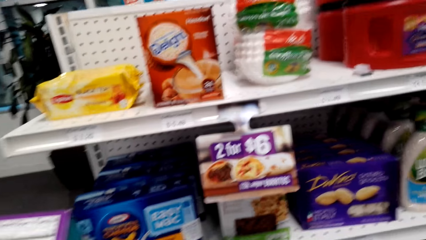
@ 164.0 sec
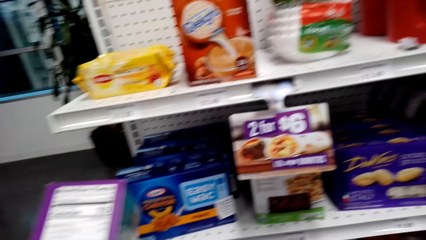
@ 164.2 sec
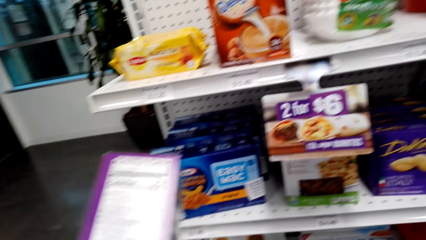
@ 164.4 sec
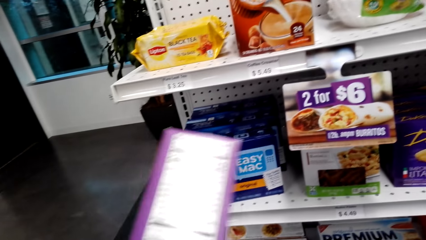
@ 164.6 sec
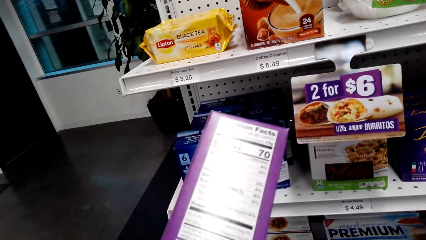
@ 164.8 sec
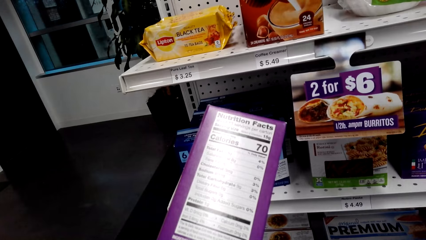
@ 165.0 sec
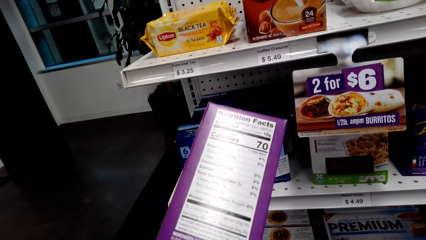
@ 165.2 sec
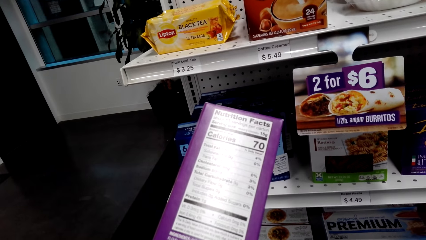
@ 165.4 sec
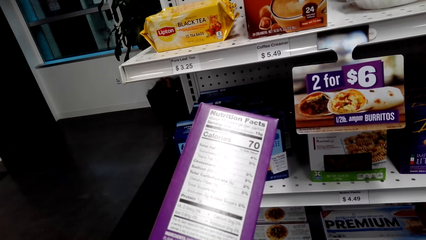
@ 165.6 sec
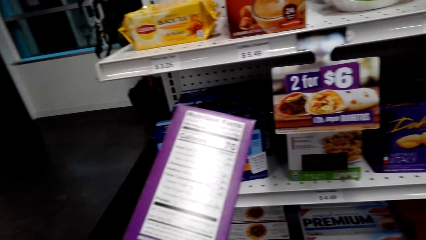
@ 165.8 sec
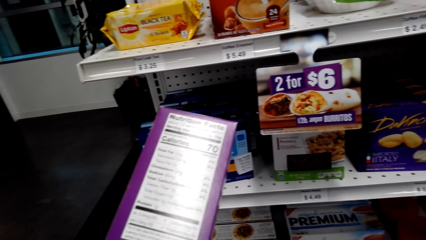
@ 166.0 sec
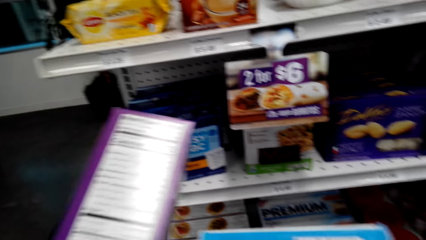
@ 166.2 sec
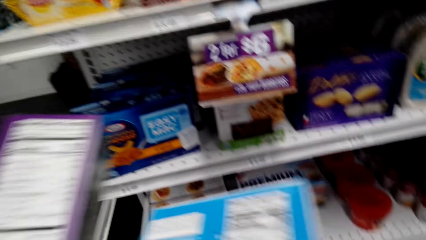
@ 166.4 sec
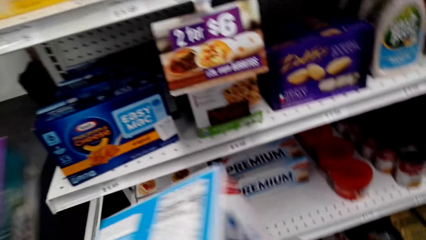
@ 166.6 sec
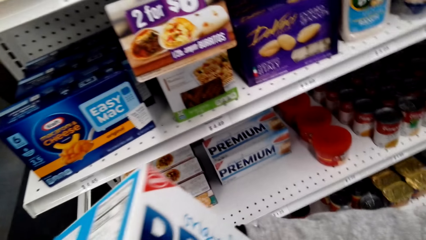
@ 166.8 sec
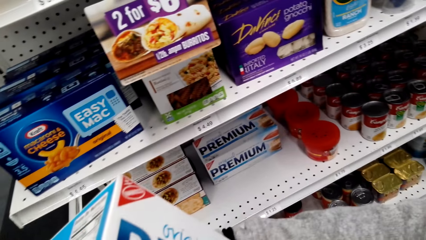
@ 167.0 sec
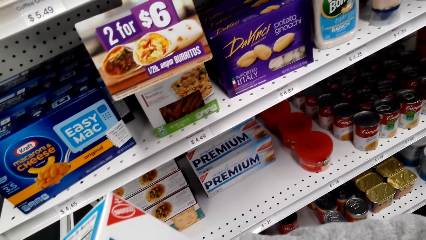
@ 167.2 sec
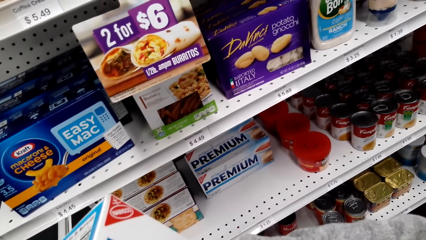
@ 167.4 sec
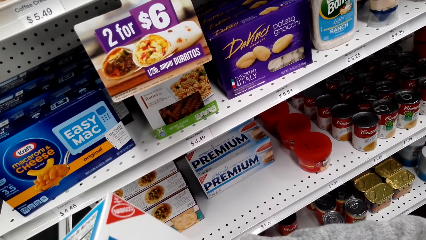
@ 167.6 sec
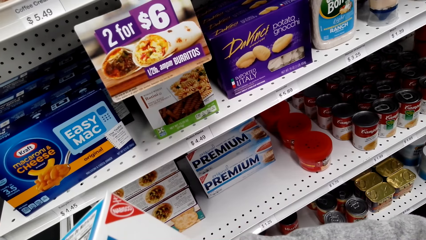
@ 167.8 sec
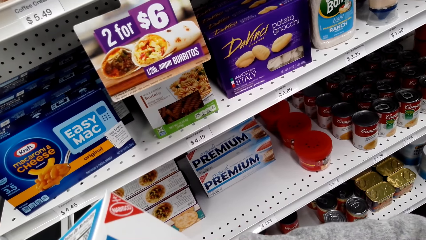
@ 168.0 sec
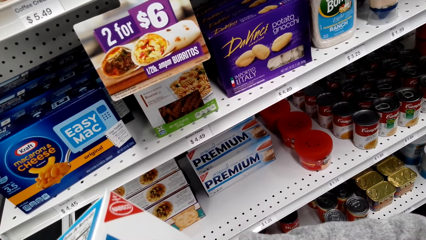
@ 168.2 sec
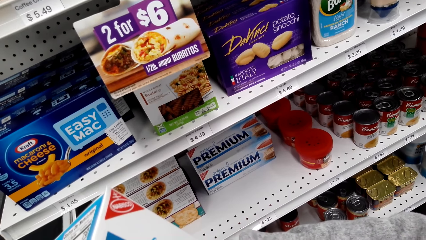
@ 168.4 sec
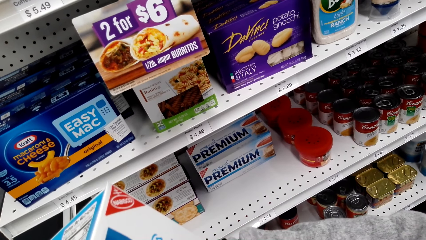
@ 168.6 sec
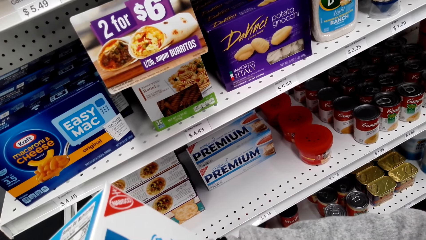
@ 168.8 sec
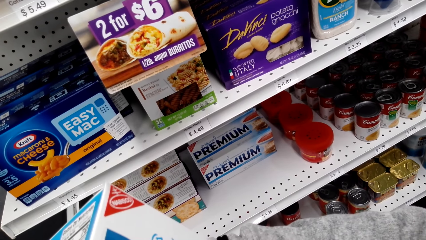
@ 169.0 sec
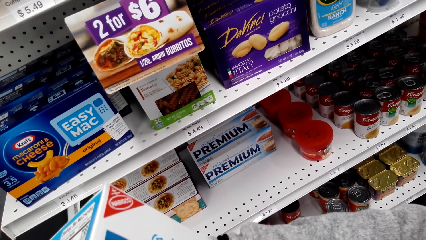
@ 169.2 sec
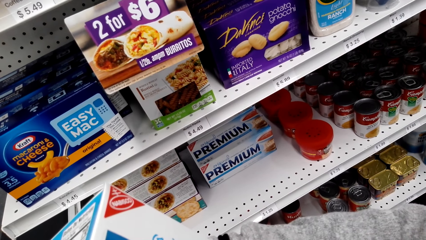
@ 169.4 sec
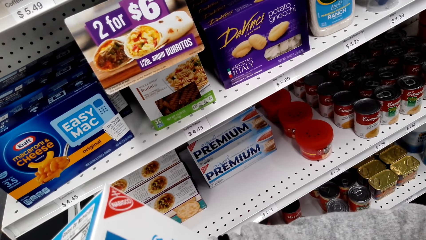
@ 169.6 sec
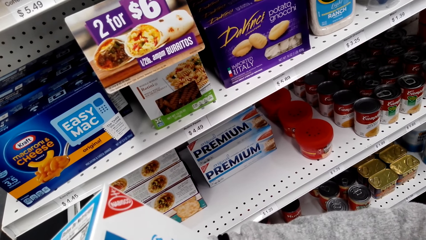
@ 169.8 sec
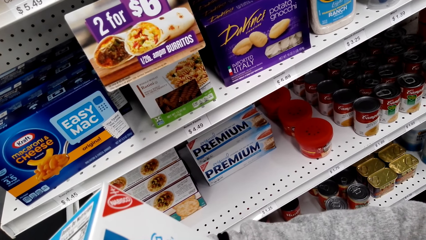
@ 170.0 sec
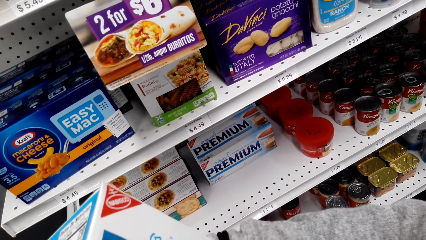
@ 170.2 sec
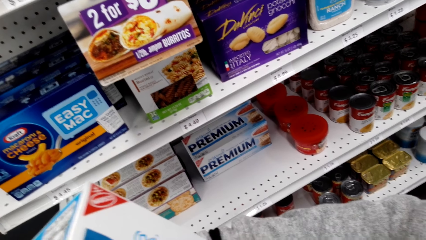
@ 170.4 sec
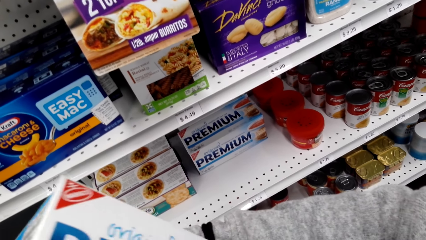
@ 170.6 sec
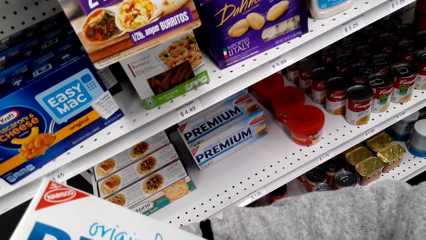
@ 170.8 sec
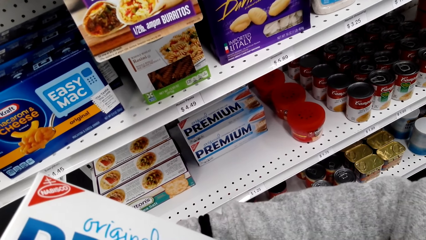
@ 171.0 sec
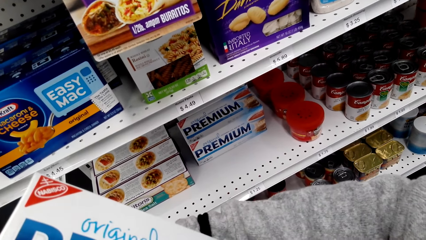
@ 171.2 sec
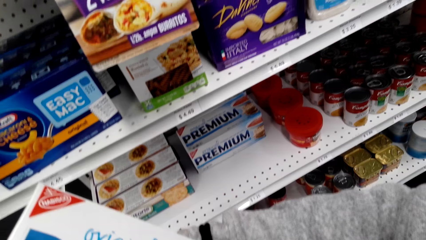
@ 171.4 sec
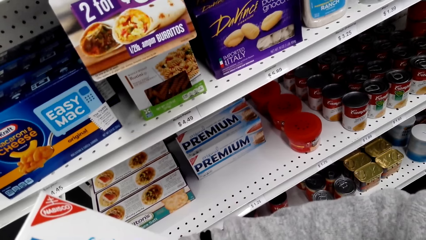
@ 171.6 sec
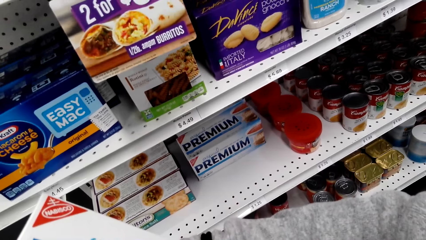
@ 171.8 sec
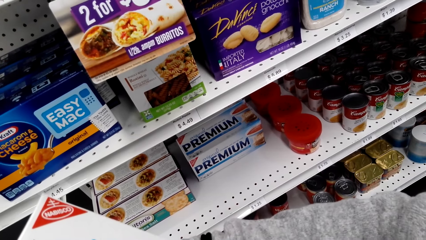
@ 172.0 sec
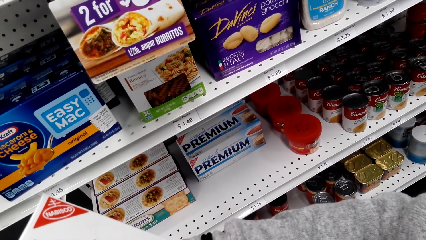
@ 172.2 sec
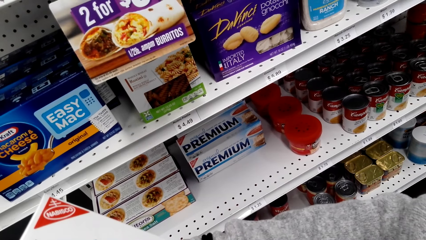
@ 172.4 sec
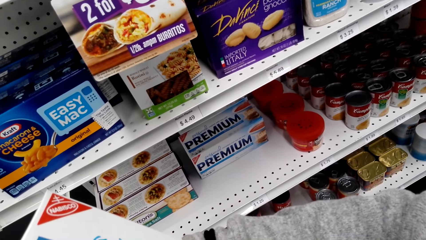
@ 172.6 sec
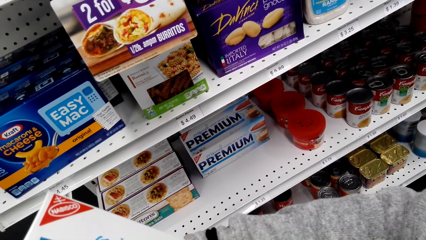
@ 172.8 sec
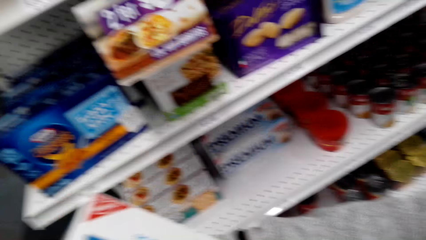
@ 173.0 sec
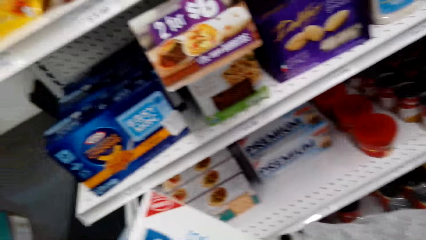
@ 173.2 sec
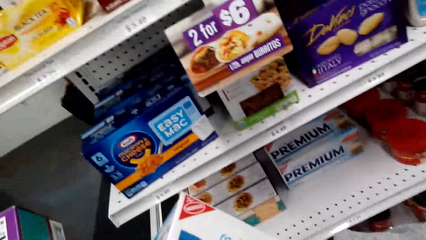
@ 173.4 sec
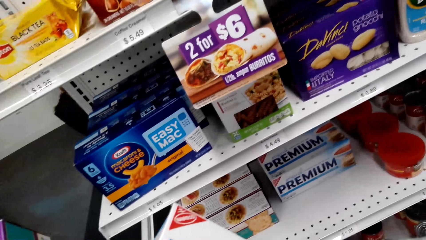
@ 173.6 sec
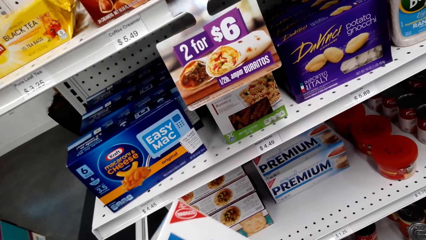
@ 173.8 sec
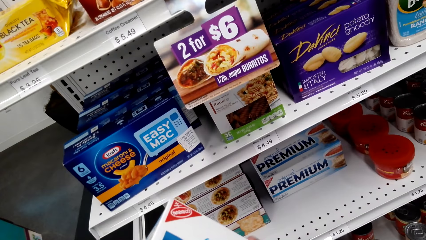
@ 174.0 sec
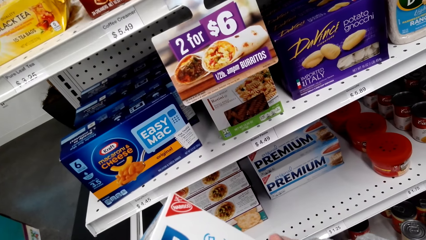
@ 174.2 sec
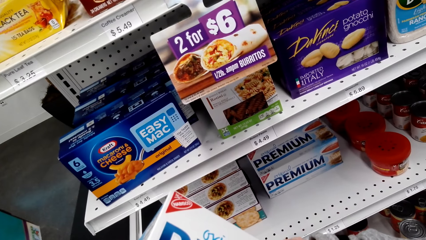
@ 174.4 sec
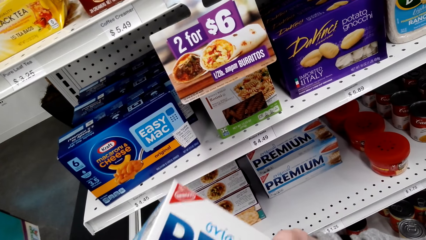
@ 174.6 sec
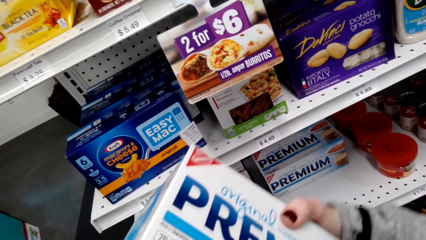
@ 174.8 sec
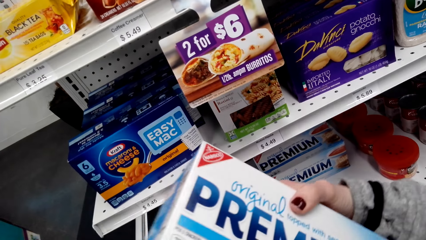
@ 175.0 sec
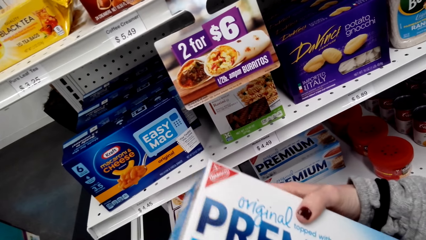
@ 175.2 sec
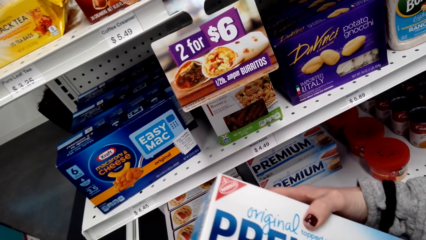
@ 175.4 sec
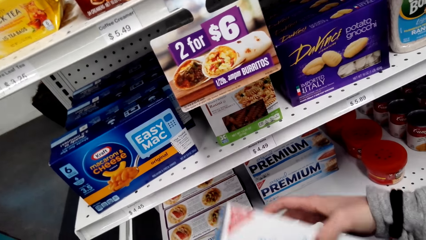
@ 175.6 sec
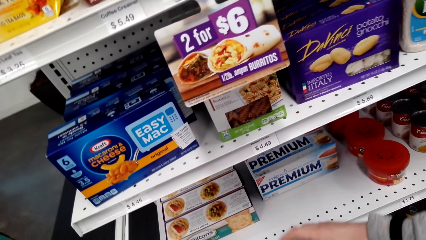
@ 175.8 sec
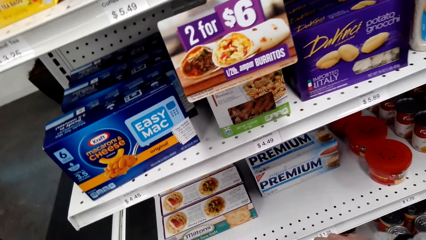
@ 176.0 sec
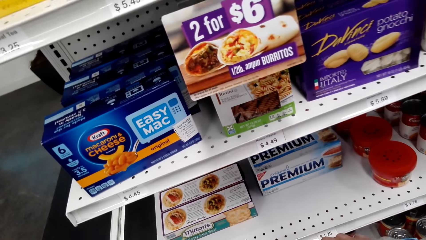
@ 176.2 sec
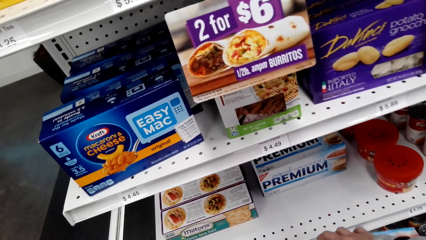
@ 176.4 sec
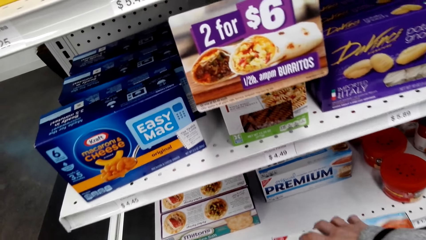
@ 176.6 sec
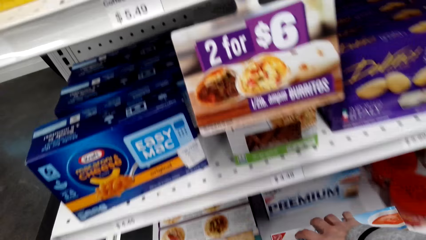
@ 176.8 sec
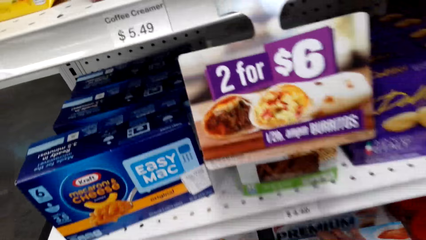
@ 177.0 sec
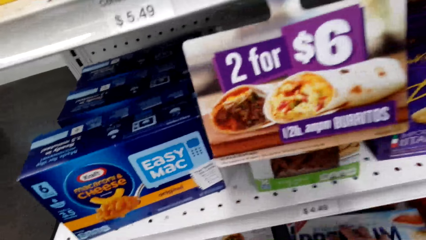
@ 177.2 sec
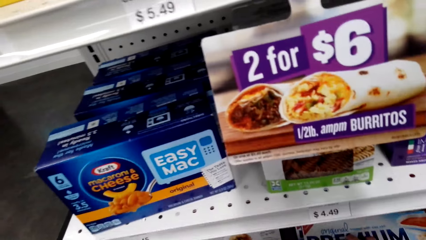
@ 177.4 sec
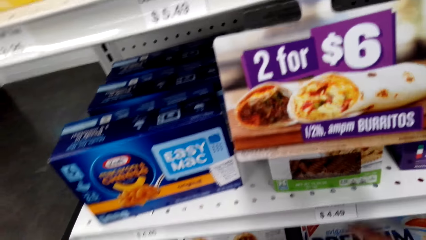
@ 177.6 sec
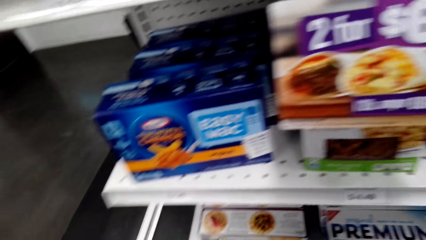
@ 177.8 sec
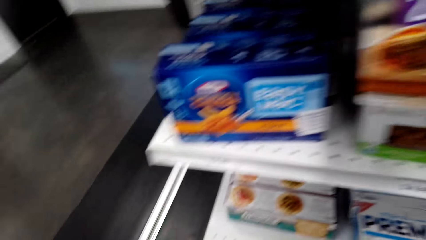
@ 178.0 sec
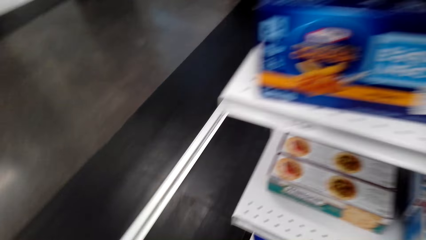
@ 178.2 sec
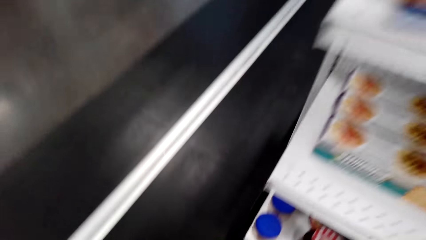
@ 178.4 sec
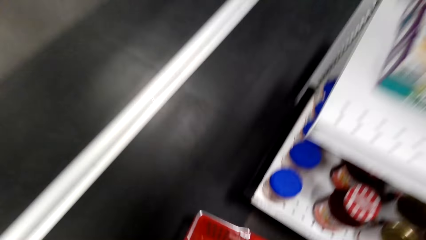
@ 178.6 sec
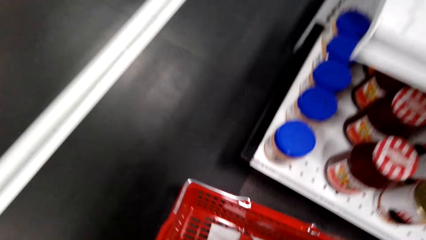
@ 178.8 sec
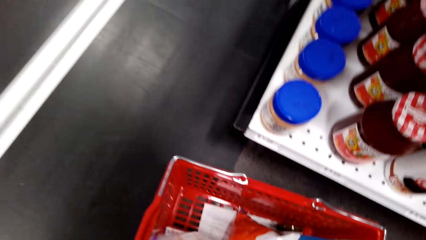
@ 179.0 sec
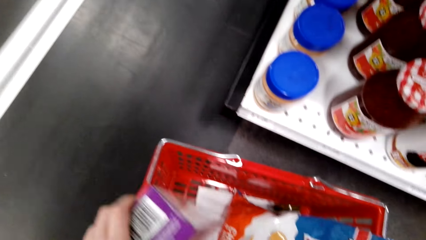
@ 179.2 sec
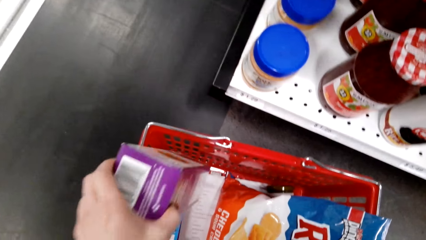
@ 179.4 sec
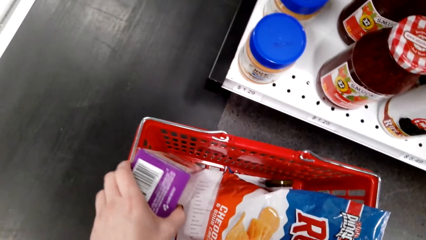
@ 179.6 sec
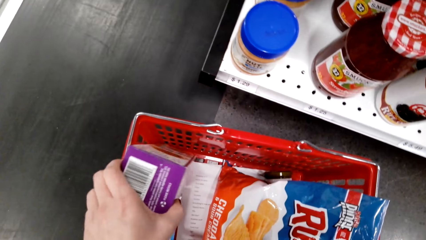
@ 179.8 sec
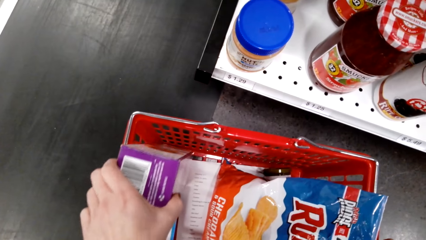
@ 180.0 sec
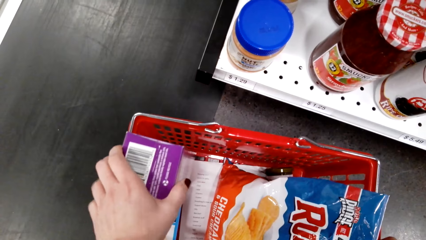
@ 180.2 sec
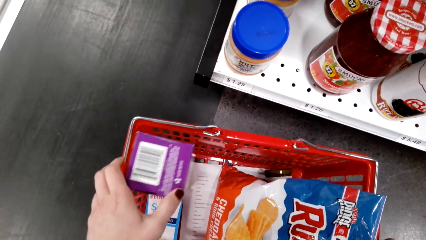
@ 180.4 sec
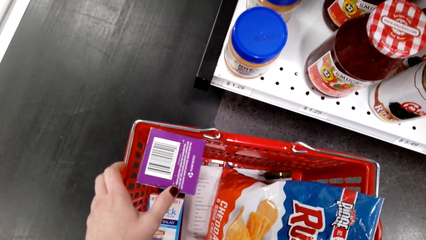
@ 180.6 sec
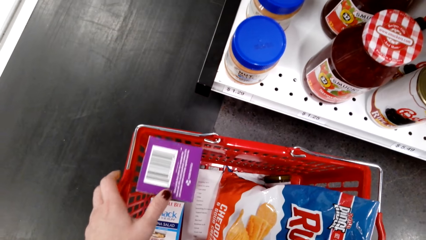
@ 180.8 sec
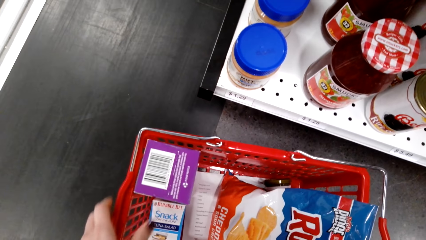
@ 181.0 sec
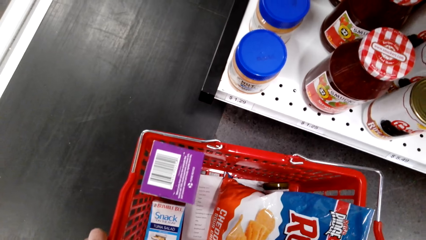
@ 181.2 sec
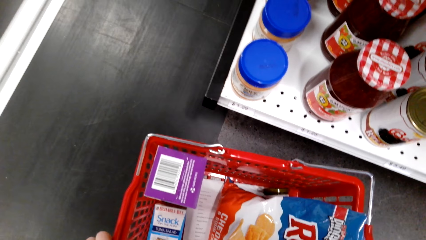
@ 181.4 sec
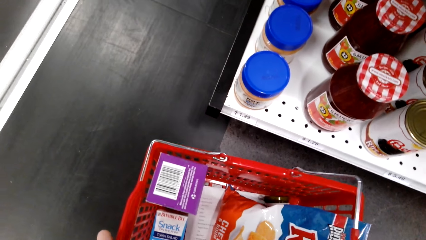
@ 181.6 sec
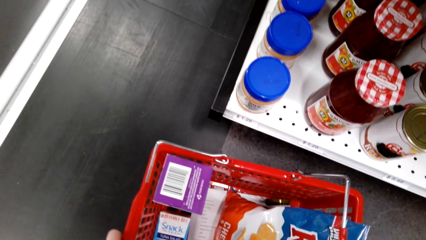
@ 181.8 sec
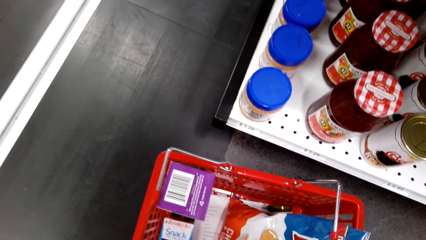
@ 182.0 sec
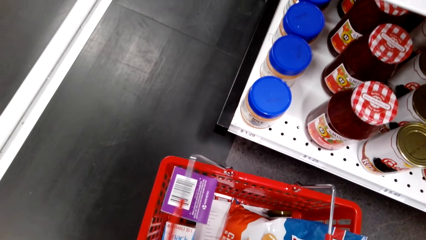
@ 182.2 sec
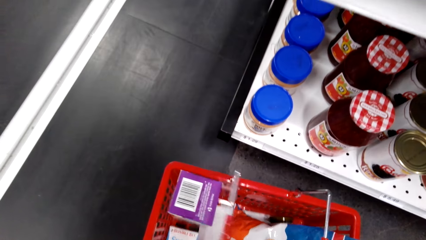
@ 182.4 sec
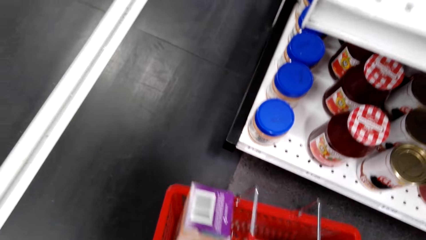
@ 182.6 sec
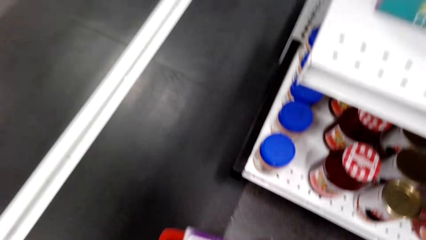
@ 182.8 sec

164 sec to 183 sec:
The camera wearer checks the product ingredients. The woman reads the instructions on the packets of something. The woman puts a packet of something on the shelf. The camera wearer inserts the items into the tray. The woman puts a packet of something inside the shopping basket.
